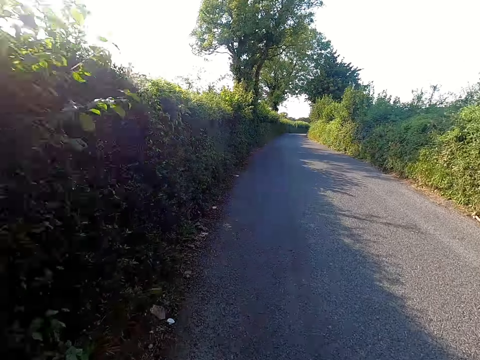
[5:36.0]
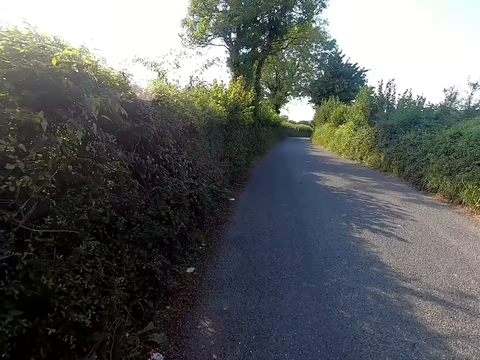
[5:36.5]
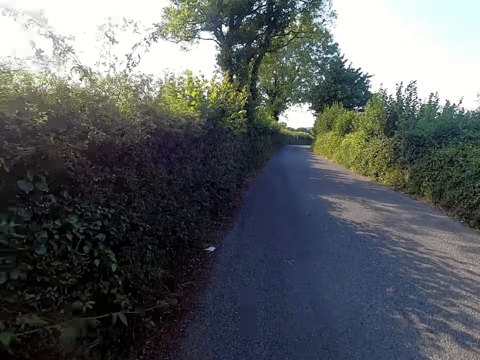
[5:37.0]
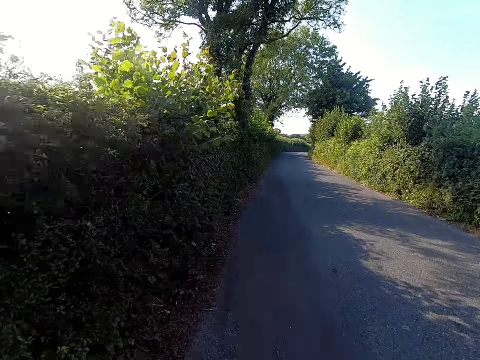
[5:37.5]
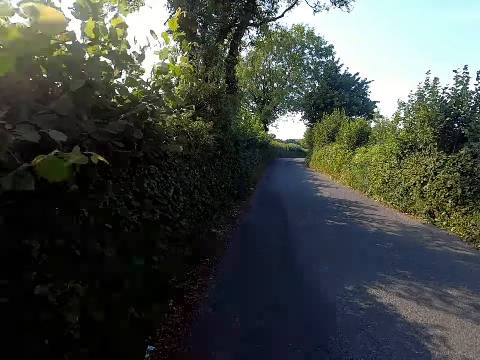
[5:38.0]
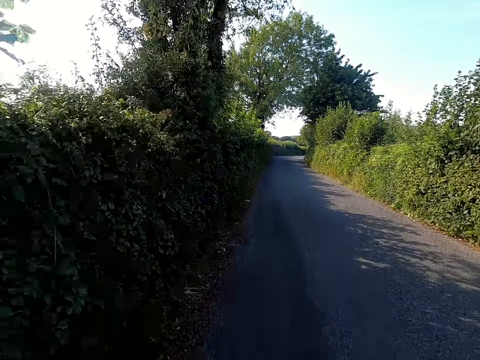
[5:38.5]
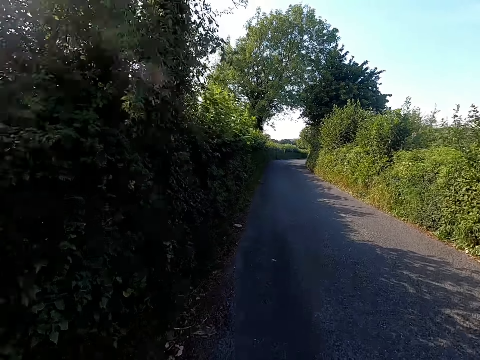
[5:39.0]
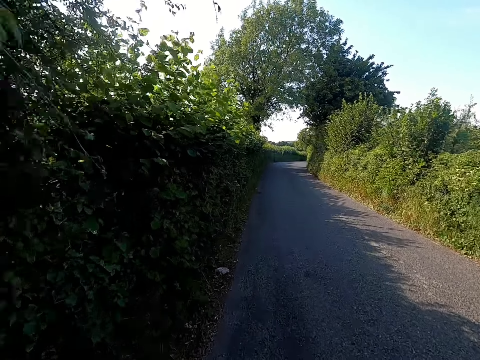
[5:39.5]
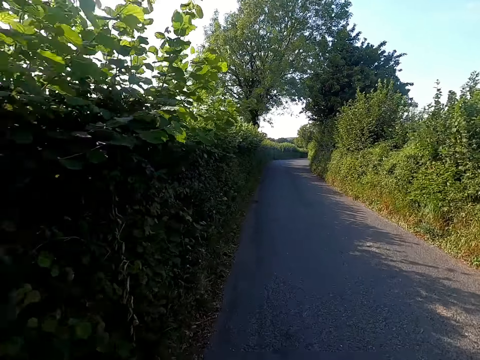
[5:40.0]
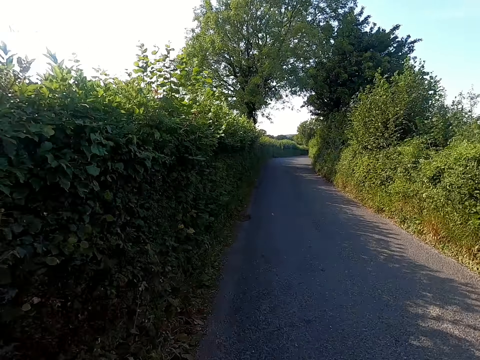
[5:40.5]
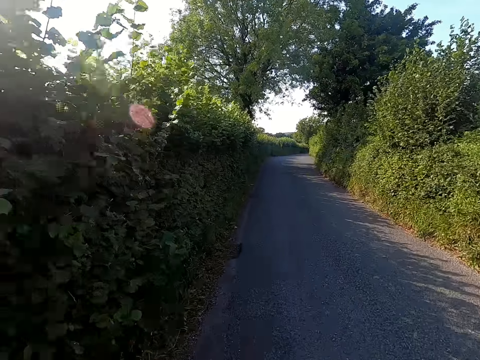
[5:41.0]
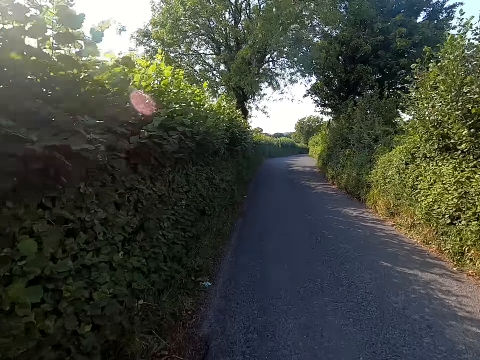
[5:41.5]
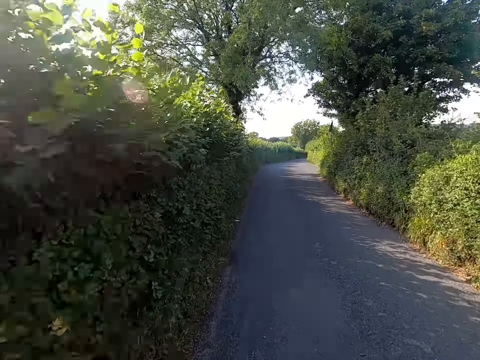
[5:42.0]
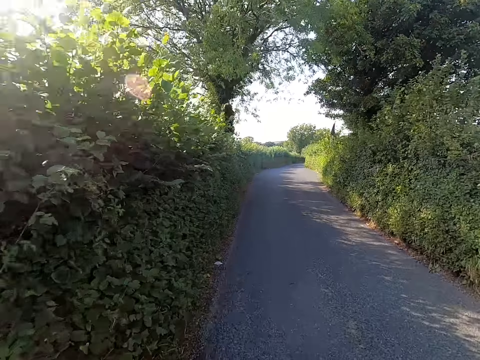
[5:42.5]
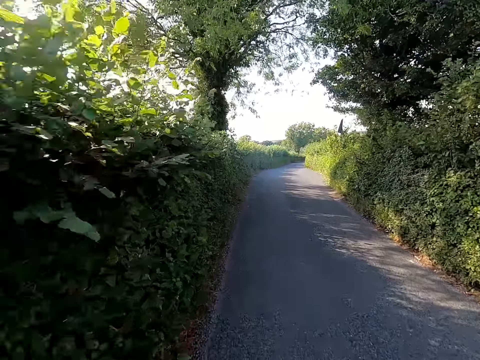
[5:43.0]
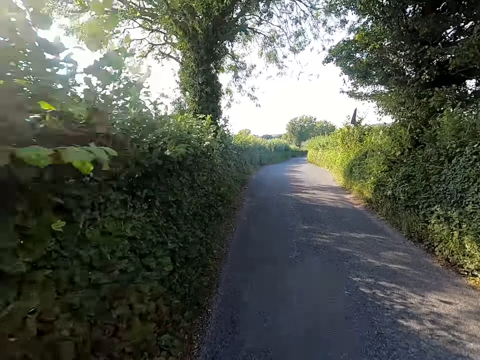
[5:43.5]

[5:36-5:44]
The camera wearer rides a bicycle on the road.

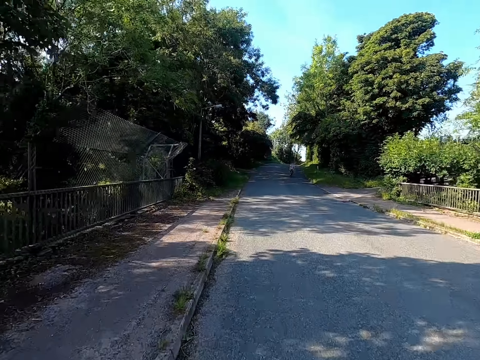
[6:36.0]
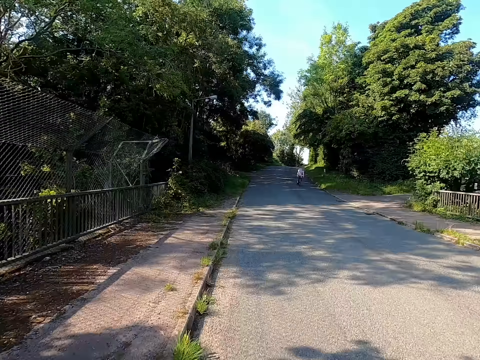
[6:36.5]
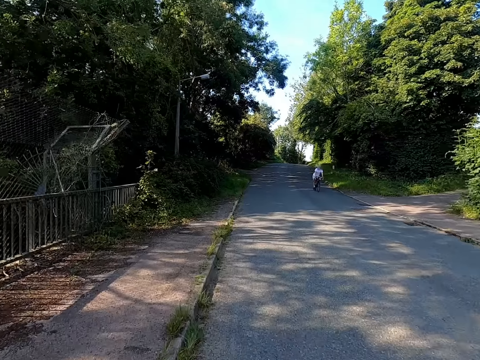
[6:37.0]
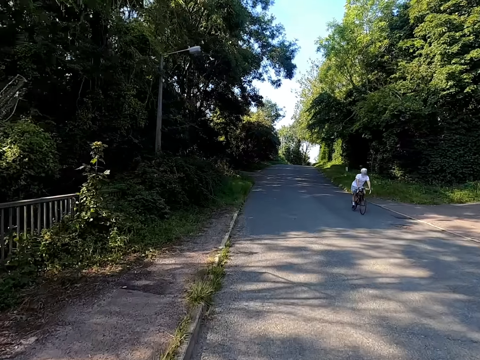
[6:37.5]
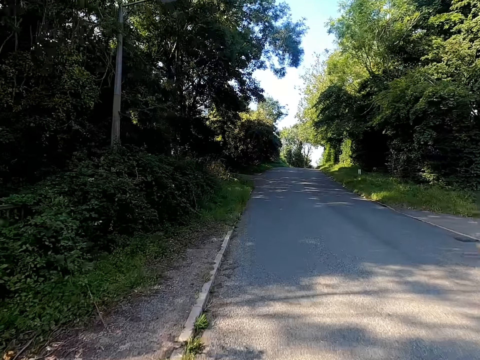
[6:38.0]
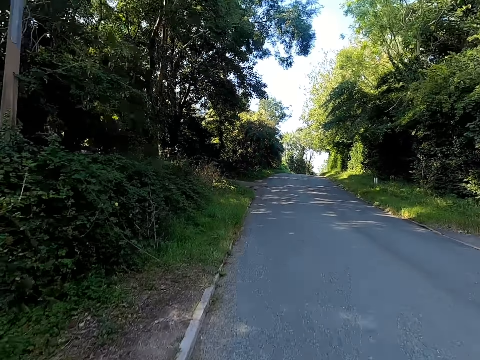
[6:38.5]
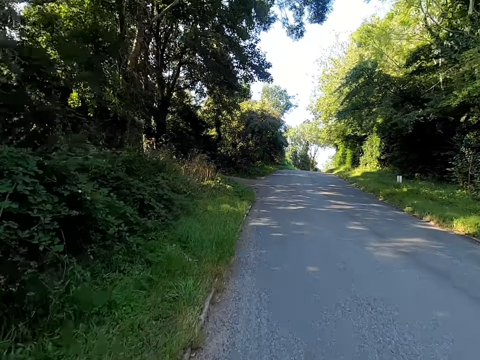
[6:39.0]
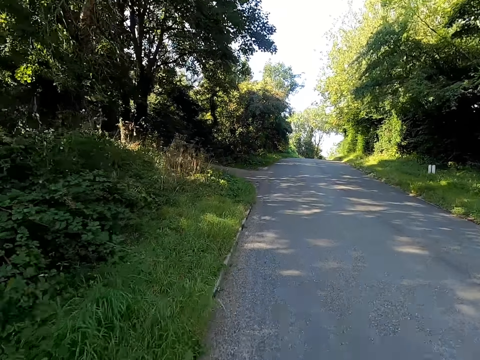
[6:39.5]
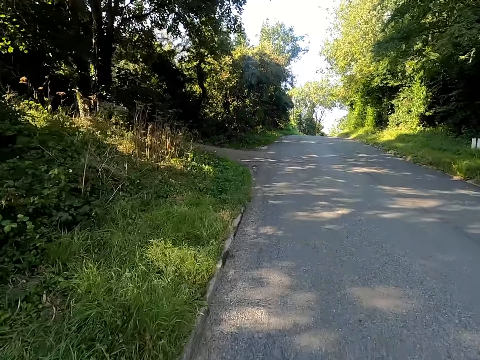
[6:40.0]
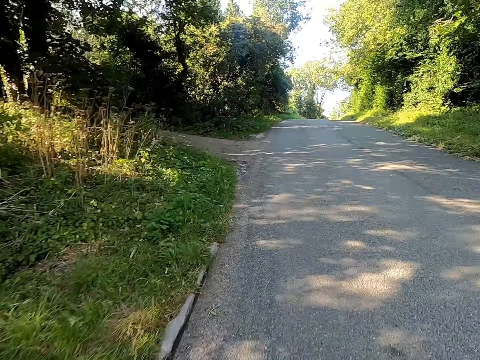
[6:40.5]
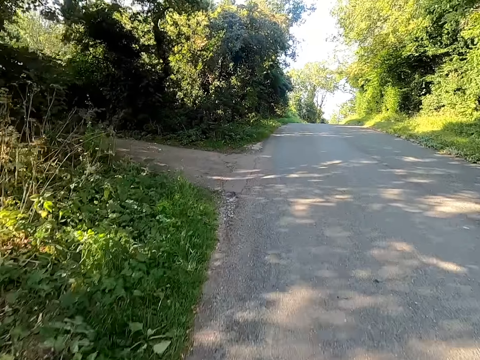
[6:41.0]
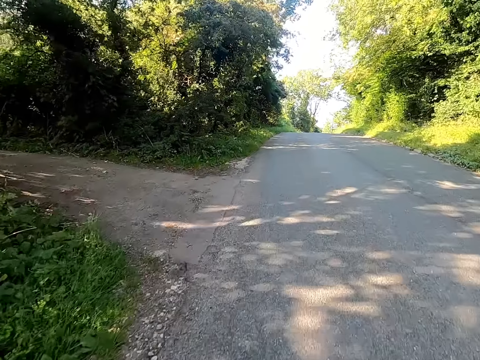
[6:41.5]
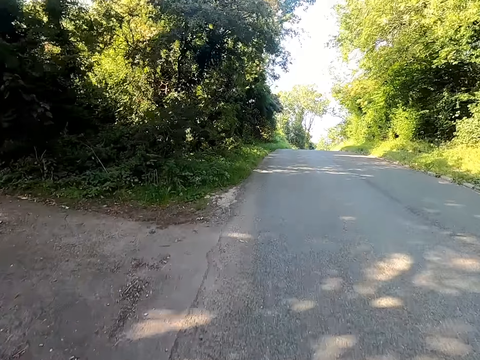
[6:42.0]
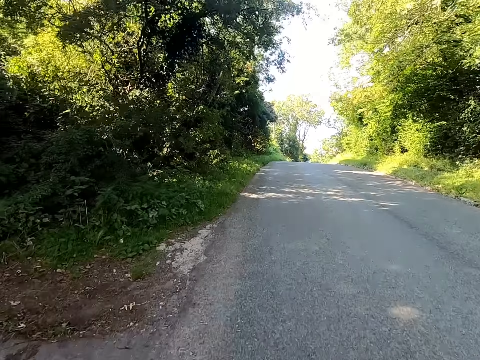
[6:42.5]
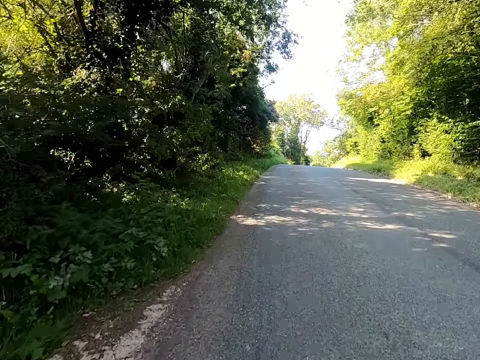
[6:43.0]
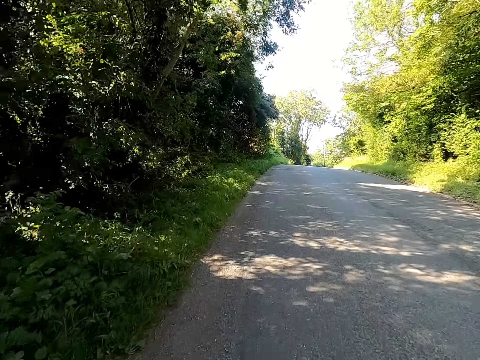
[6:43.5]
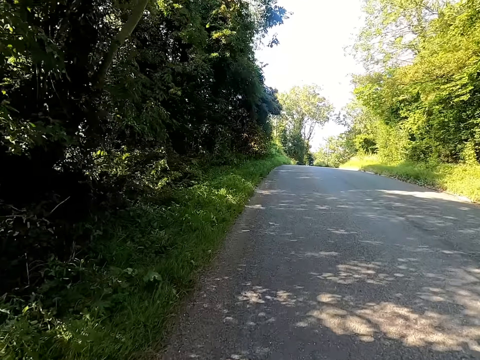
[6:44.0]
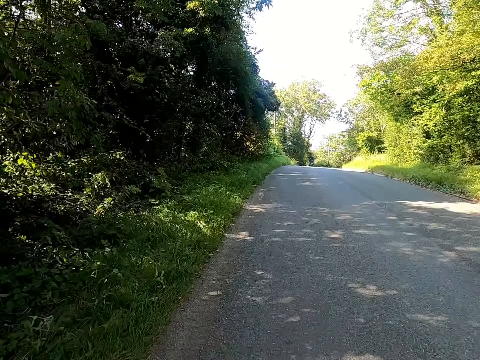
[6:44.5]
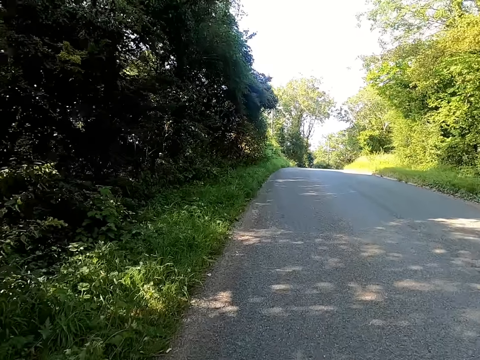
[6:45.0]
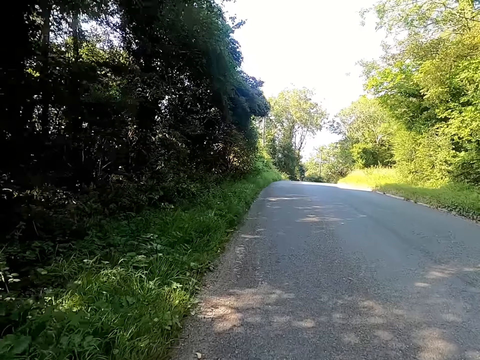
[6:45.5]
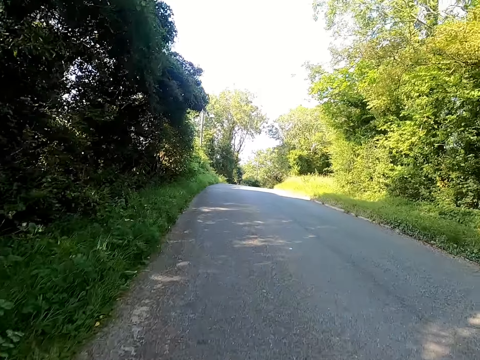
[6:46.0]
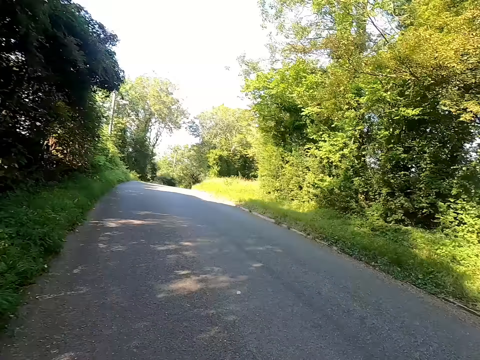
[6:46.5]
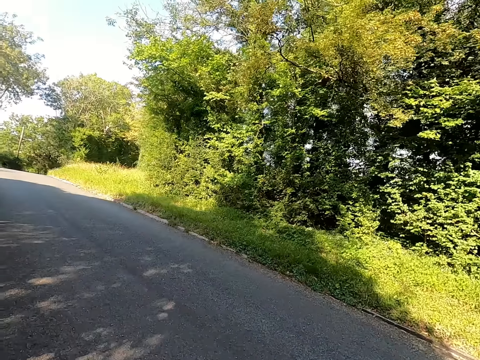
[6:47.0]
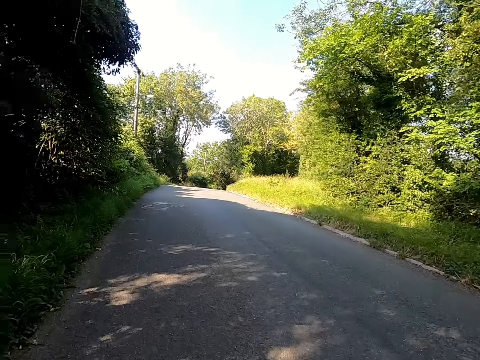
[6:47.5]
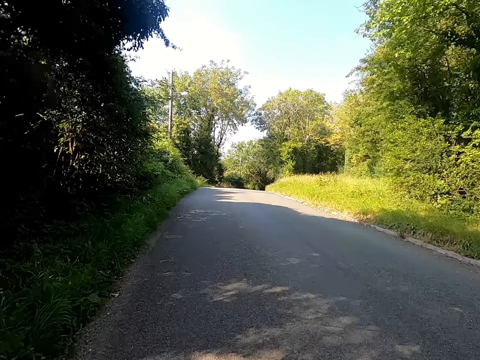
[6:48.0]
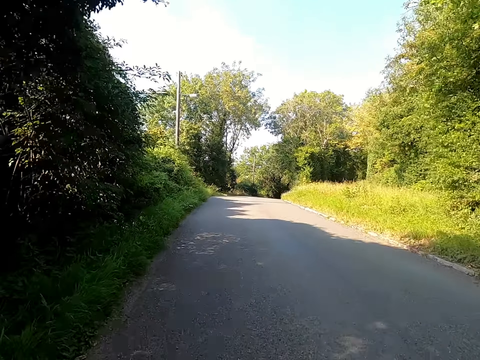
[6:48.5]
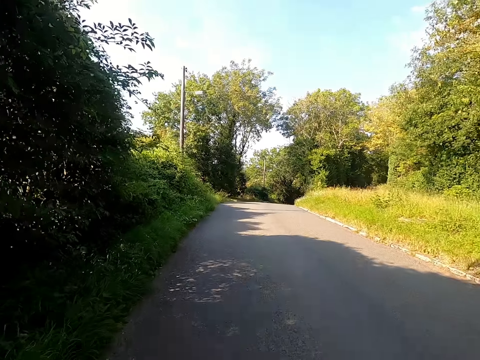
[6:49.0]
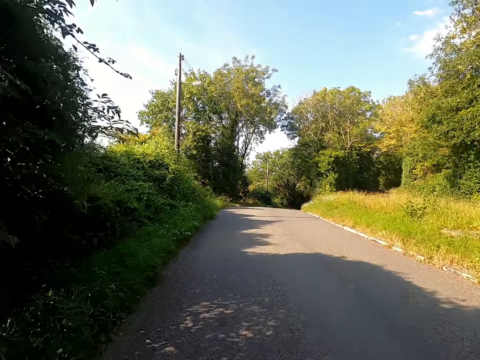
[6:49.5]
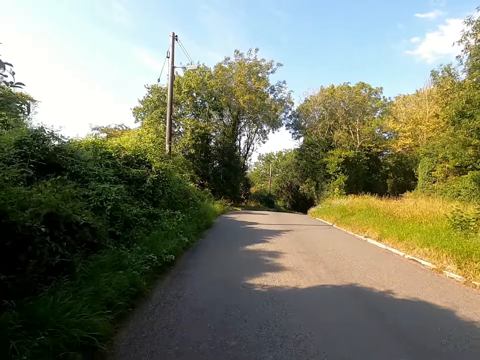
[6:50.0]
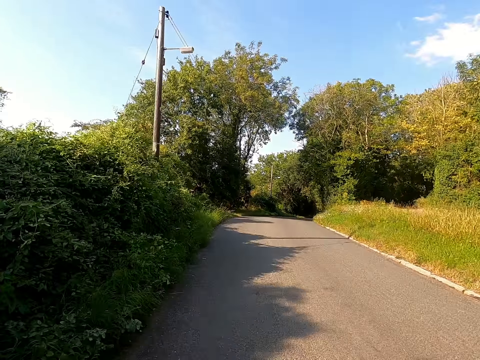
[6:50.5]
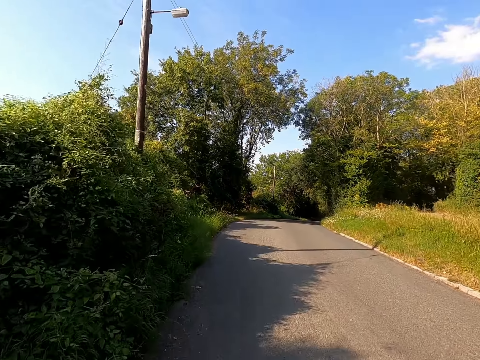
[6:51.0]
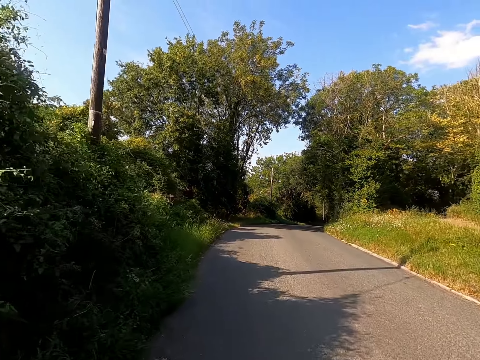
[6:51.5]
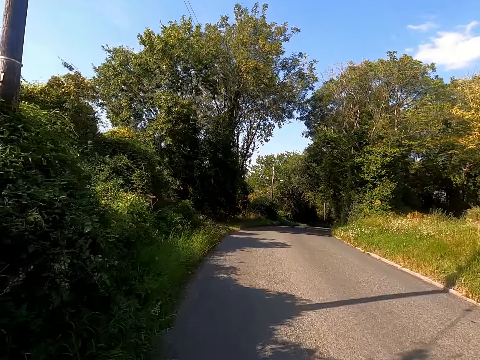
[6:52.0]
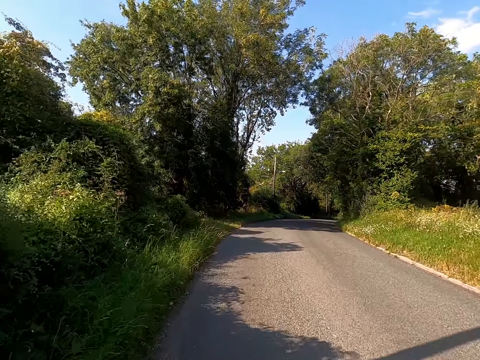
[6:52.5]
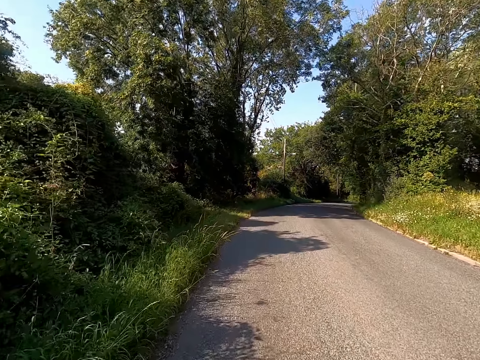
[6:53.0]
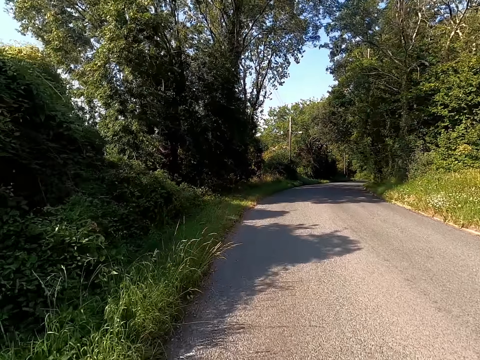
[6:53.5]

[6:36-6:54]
A man rides a bicycle on the road. The camera wearer rides a bicycle on the road.
